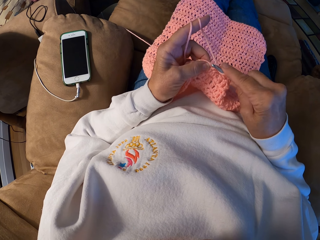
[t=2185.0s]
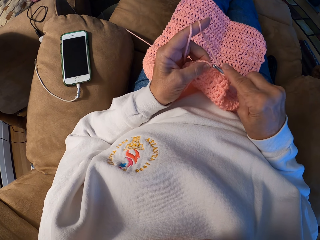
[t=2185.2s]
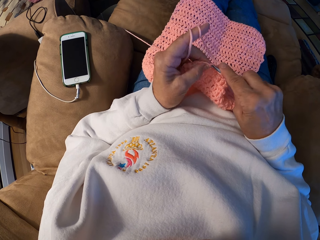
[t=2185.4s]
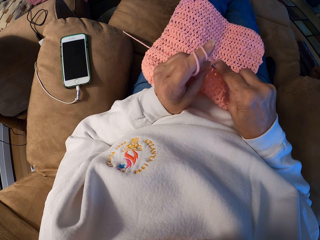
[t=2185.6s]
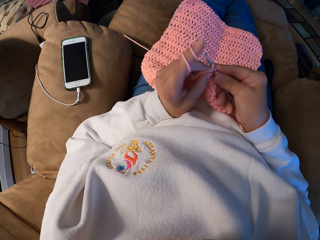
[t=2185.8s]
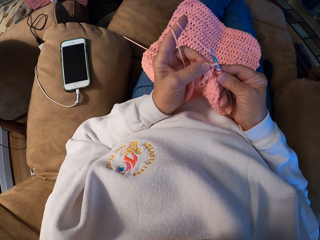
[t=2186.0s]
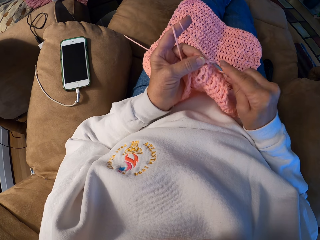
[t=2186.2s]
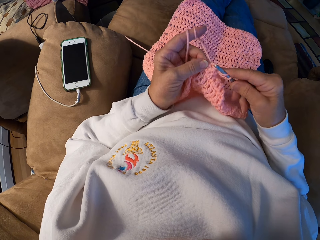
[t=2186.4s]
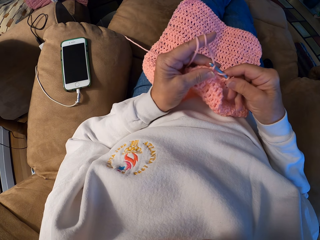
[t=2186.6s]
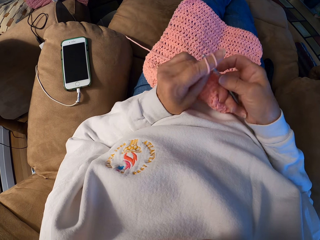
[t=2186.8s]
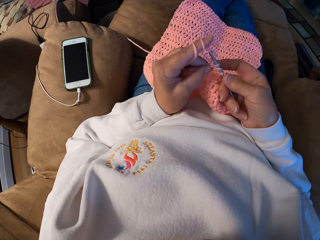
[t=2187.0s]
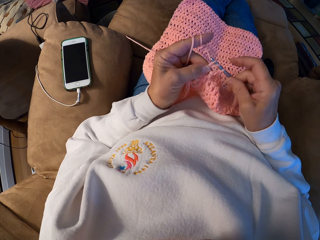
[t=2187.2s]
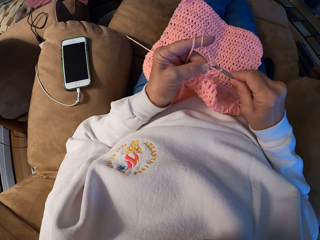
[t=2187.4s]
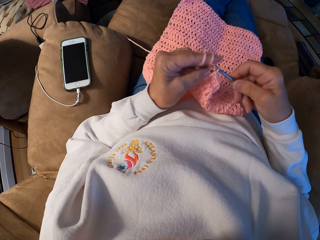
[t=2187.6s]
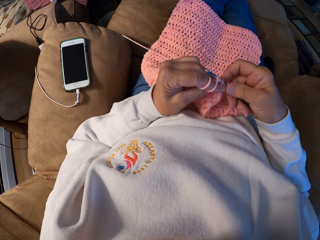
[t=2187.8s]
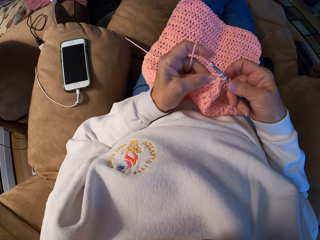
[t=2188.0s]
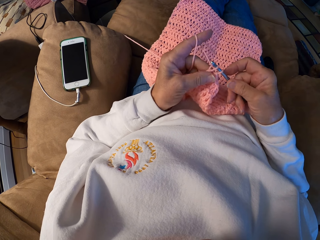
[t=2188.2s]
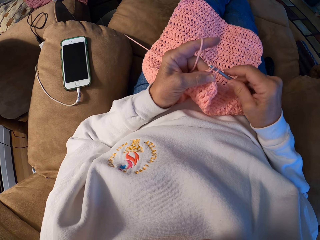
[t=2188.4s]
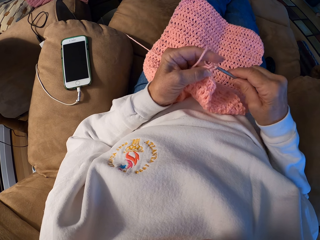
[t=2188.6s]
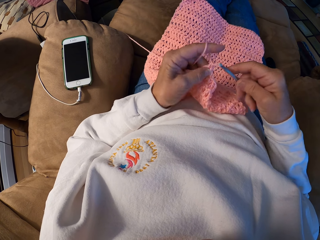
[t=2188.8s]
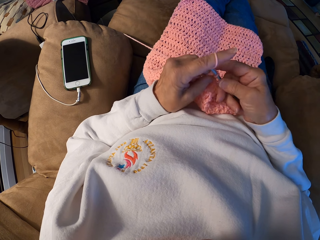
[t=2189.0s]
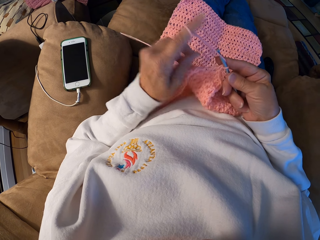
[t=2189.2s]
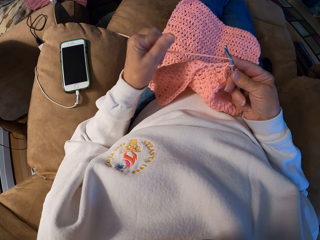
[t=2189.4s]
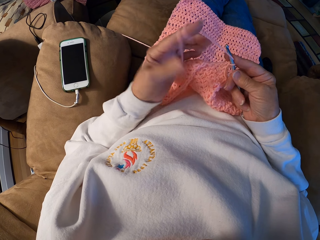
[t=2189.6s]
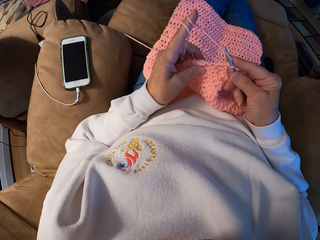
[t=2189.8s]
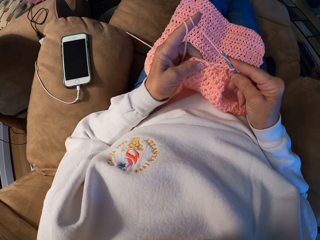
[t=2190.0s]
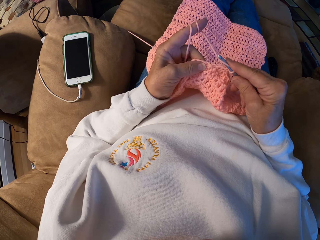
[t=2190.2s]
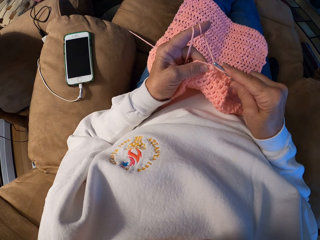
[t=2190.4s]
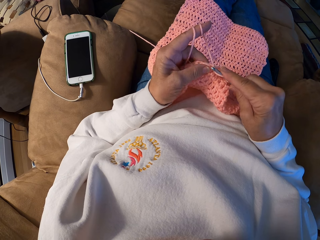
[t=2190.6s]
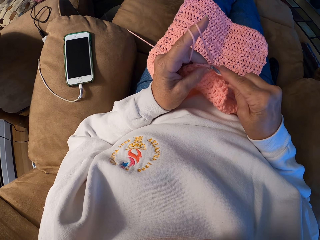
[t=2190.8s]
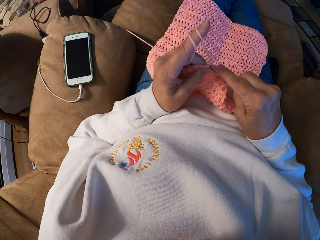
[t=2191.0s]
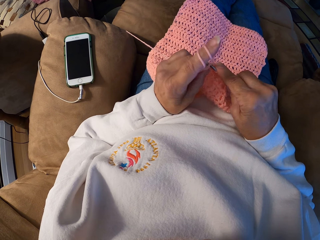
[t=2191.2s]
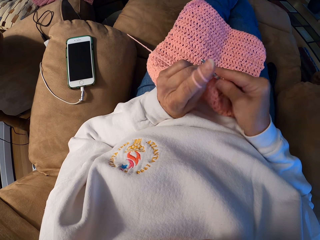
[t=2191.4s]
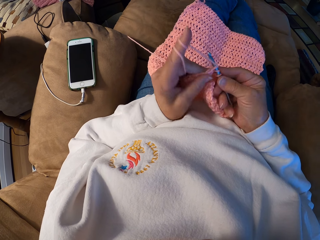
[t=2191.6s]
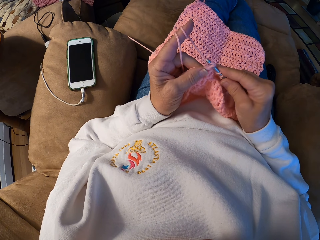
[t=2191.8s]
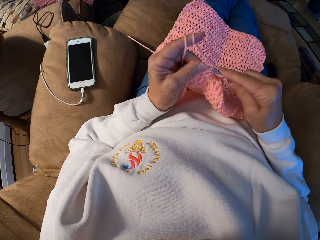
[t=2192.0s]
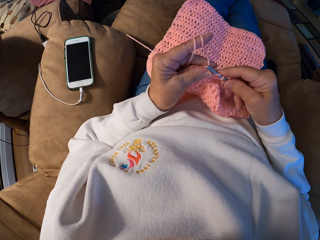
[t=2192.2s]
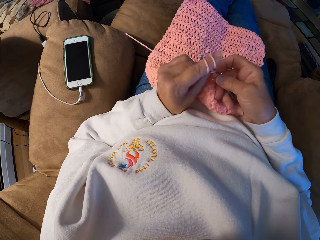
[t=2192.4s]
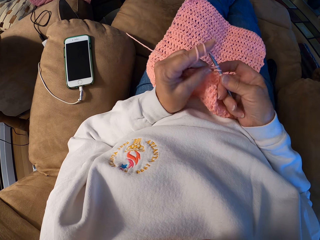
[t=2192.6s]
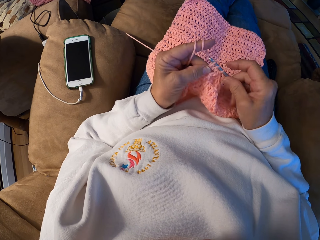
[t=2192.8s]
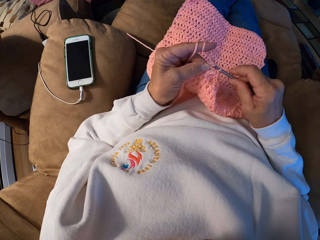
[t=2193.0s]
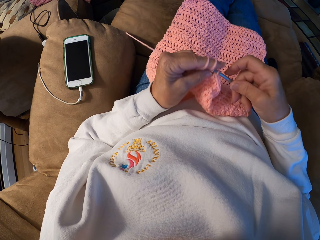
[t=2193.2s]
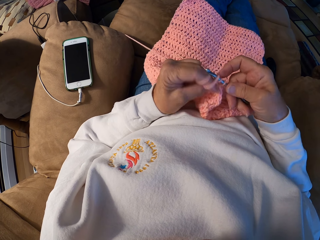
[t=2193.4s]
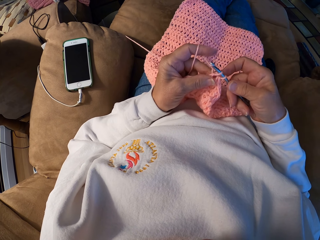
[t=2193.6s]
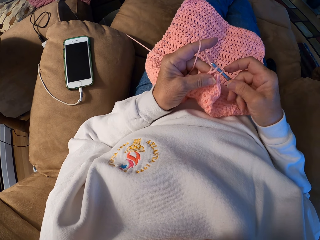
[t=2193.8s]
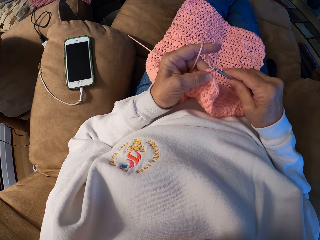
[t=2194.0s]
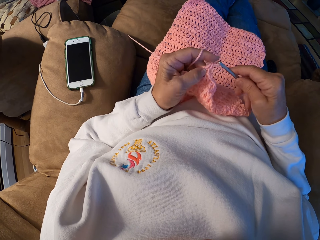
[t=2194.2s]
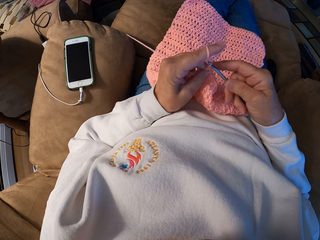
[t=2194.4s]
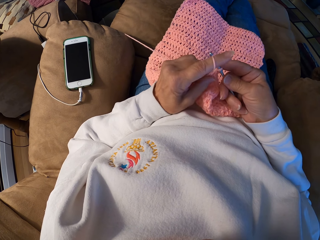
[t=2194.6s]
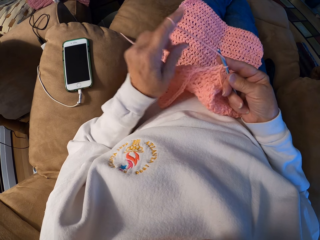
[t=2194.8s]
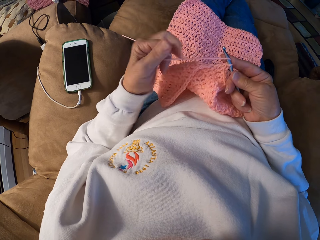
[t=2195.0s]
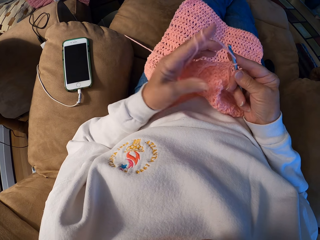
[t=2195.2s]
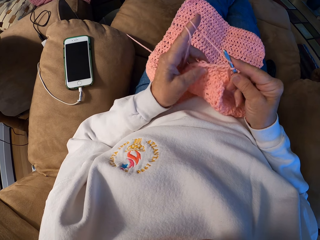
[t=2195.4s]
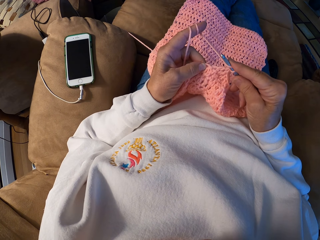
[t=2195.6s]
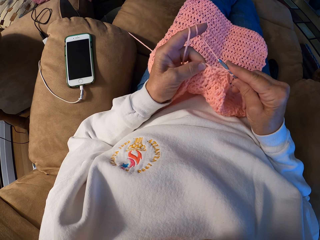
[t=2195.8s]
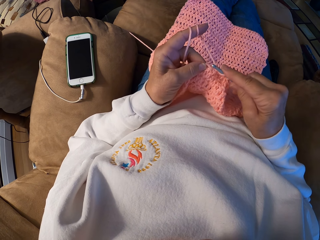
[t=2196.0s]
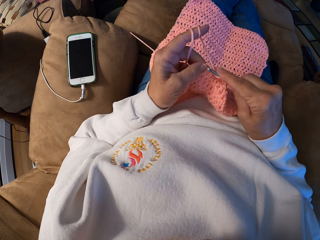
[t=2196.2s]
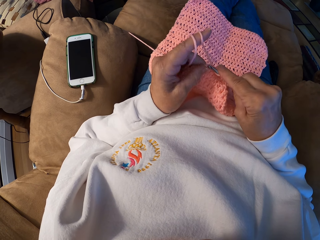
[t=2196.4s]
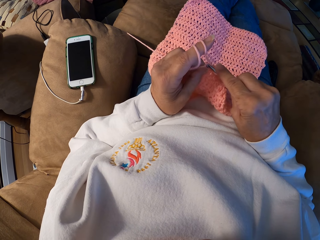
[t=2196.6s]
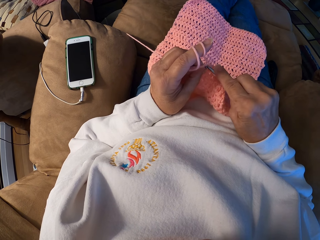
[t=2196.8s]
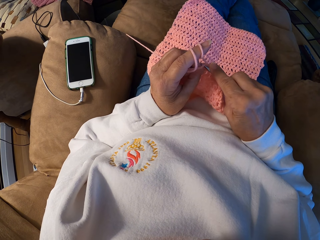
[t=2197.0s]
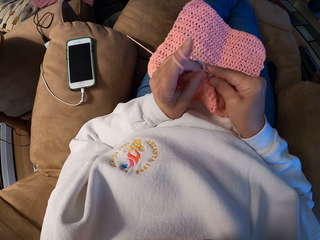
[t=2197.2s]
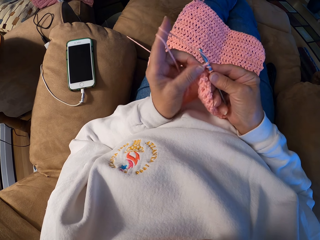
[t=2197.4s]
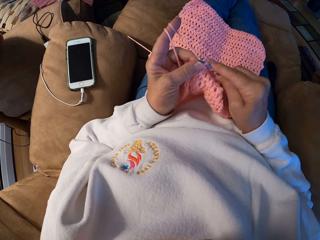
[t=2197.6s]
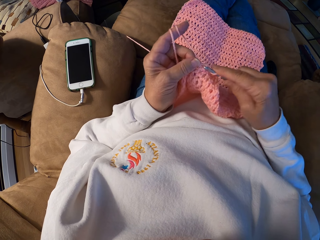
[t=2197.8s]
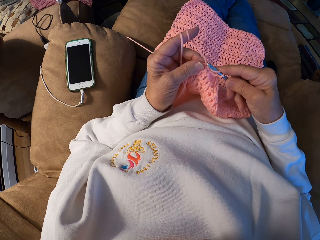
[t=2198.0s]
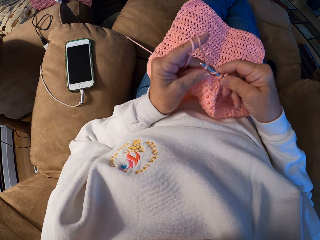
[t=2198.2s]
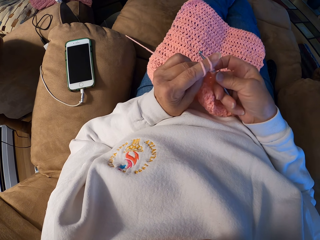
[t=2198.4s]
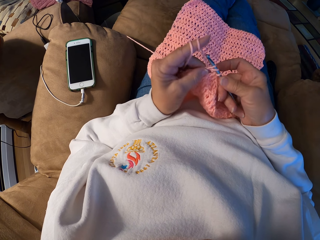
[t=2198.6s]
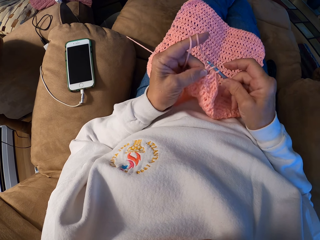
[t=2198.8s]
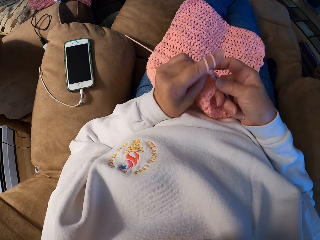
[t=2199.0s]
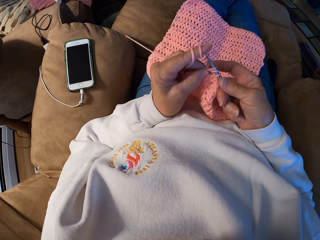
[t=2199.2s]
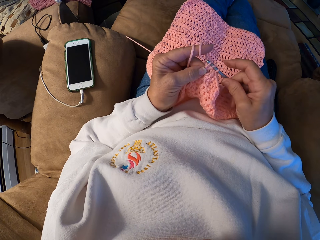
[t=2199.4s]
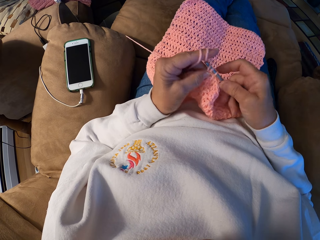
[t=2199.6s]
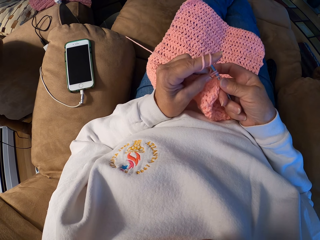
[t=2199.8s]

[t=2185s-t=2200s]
The camera wearer crochets the yarn with the crochet hook. She winds the yarn with her left index finger. She crochets the yarn with the crochet hook. She winds the yarn with her left index finger. She crochets the yarn with the crochet hook.

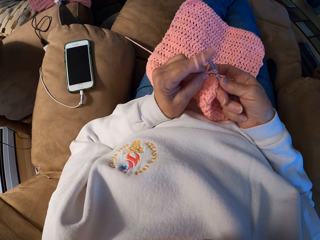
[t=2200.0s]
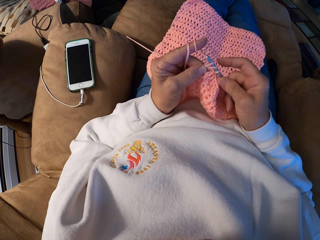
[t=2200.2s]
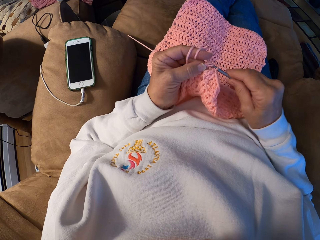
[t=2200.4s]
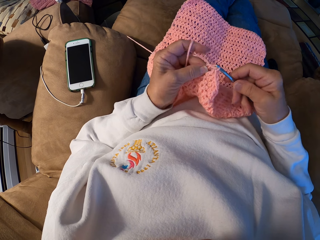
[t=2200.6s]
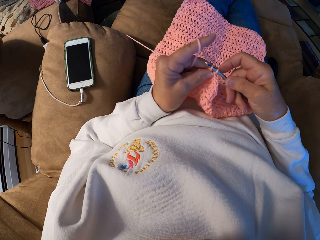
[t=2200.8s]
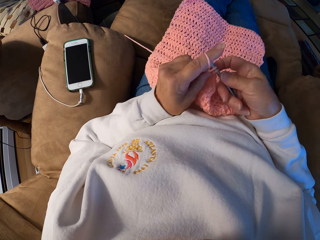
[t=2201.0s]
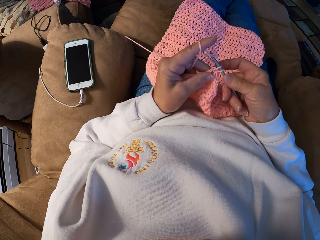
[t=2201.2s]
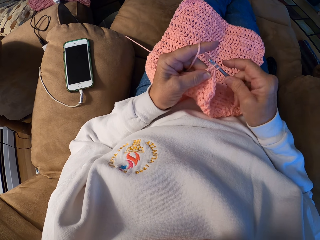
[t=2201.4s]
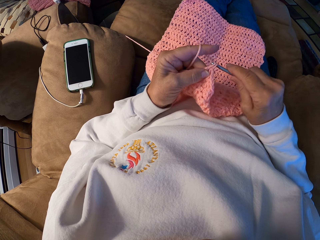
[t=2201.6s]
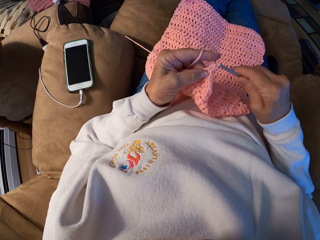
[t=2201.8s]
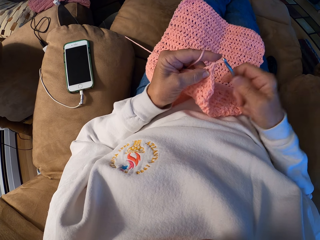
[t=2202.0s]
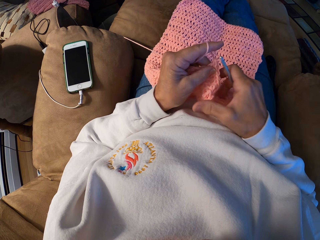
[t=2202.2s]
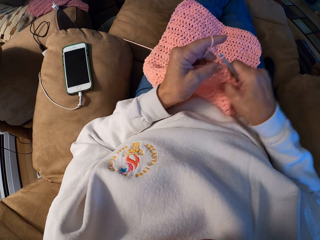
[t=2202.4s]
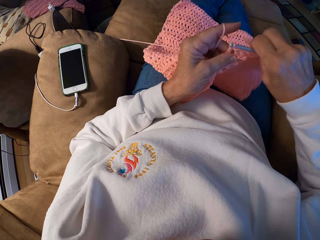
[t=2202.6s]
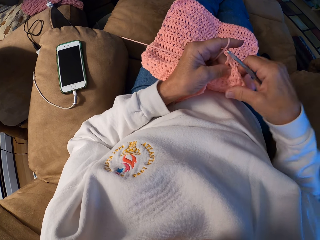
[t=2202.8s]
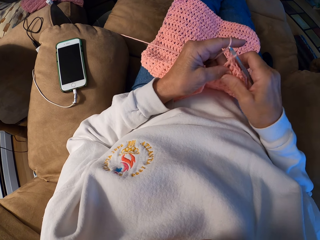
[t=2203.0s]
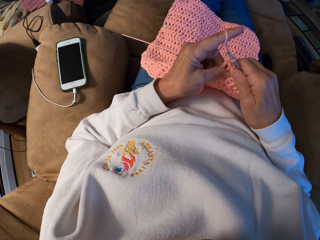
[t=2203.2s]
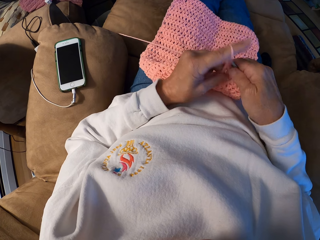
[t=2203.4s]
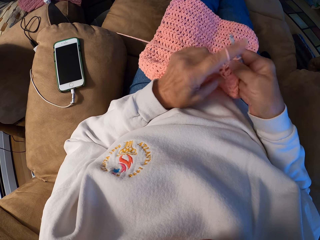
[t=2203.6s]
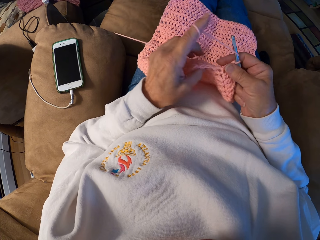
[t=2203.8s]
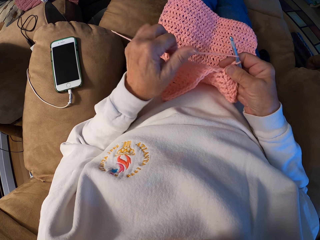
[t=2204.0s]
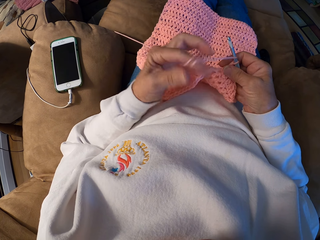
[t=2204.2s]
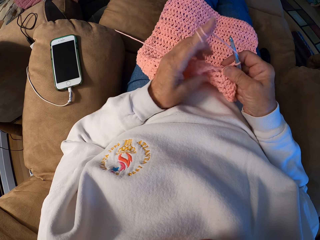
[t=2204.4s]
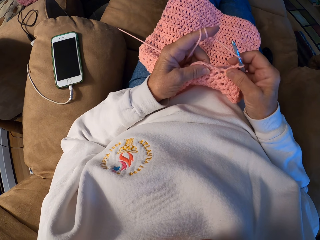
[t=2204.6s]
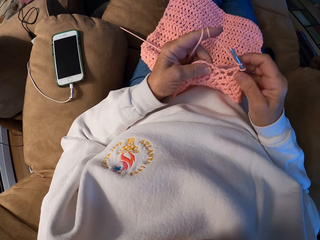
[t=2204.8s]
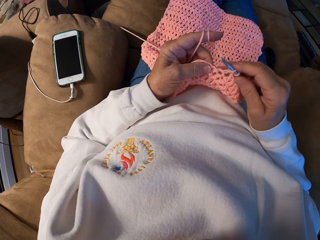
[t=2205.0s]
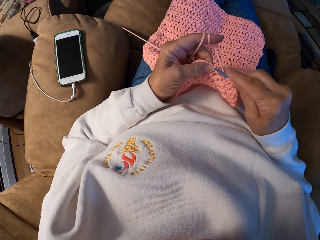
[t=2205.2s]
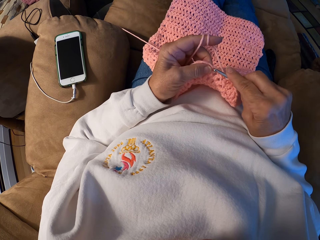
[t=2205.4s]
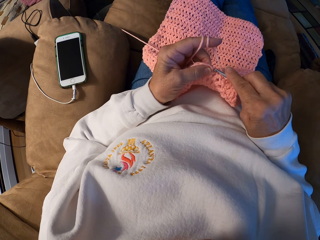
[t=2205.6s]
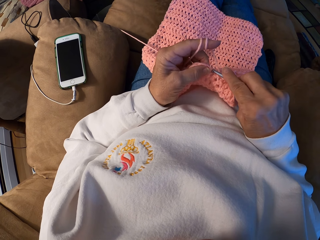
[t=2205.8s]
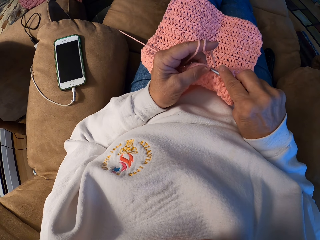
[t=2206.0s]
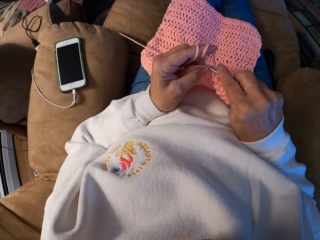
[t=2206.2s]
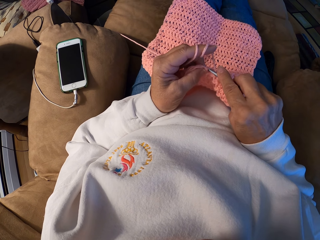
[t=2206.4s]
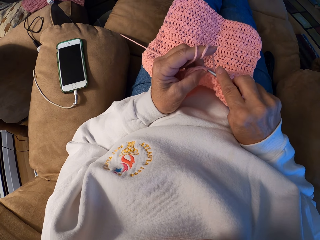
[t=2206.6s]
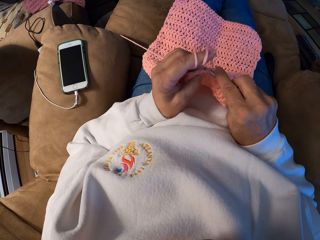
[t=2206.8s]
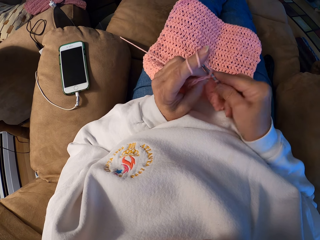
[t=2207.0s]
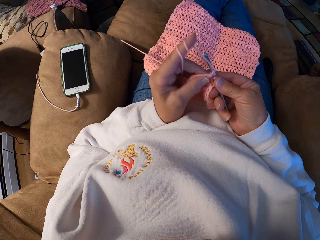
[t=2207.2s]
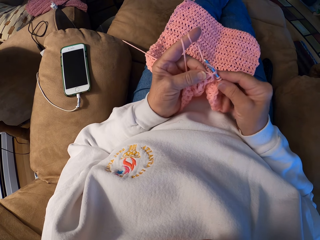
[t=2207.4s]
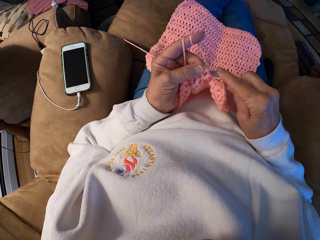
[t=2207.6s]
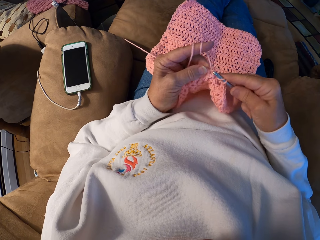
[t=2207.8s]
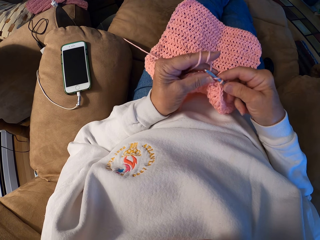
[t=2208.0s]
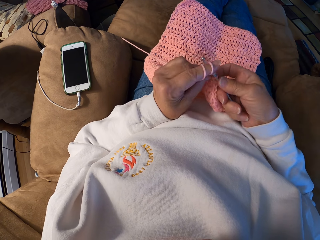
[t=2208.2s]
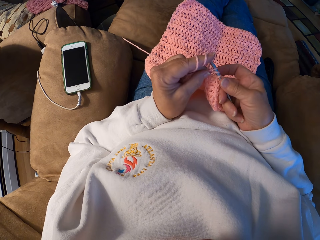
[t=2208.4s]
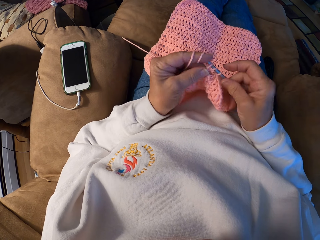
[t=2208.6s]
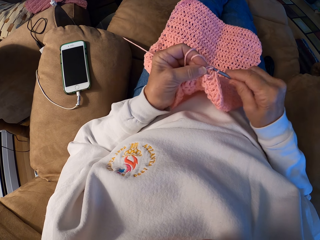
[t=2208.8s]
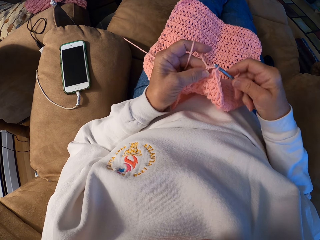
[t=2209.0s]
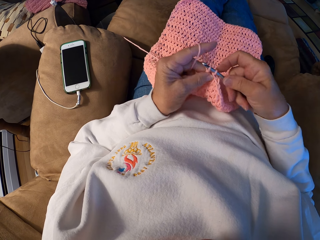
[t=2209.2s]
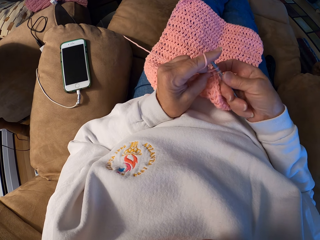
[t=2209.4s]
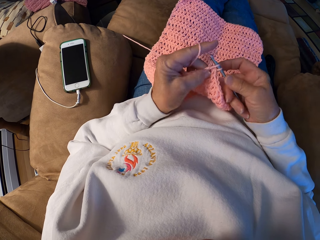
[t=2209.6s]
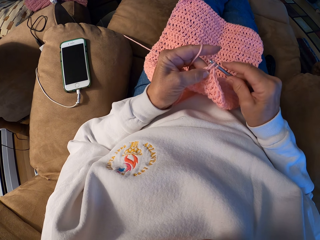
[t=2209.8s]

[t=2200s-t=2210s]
The camera wearer adjusts the crochet on her lap. She lifts the cloth and knits the cloth. She winds the yarn with her left index finger. She crochets the yarn with the crochet hook.
